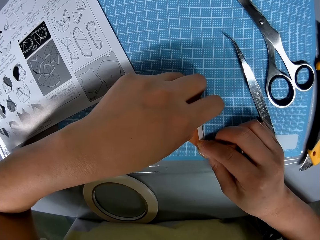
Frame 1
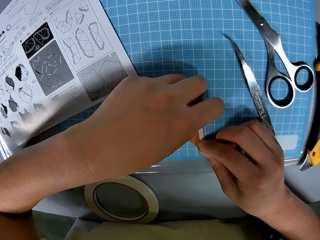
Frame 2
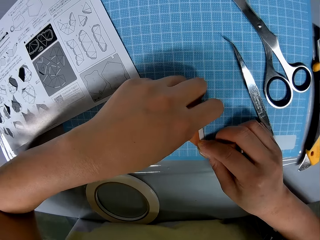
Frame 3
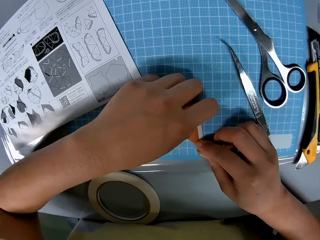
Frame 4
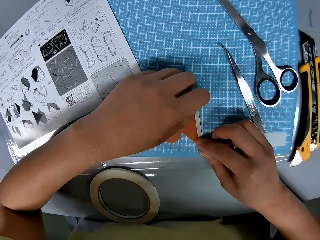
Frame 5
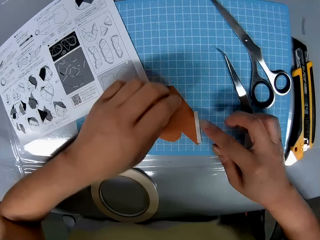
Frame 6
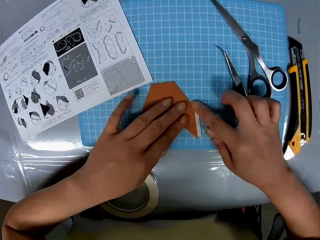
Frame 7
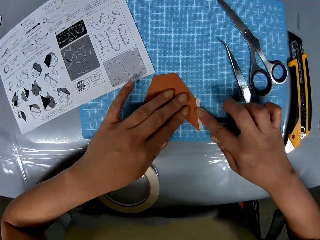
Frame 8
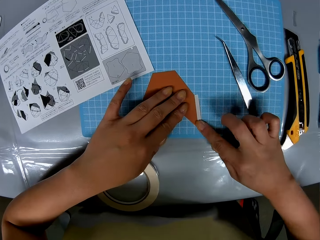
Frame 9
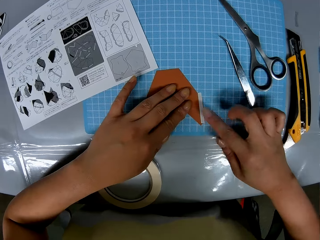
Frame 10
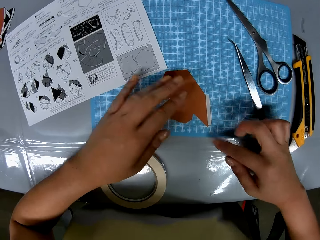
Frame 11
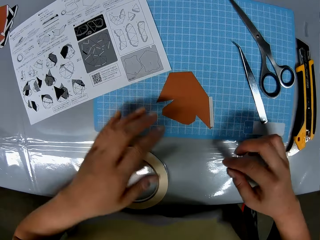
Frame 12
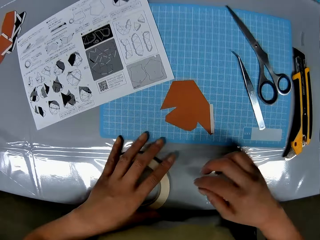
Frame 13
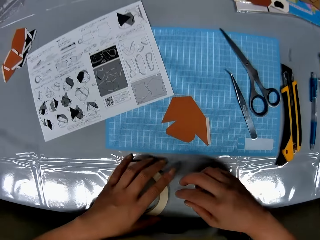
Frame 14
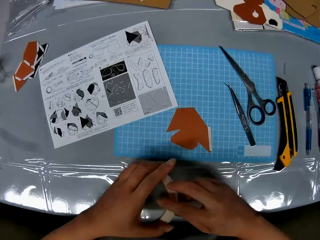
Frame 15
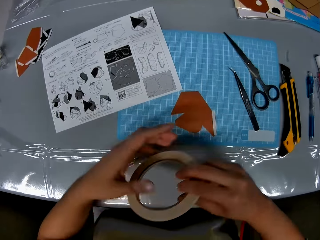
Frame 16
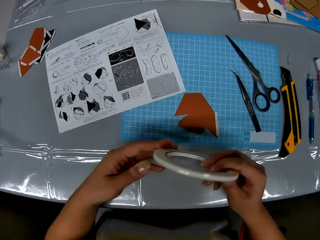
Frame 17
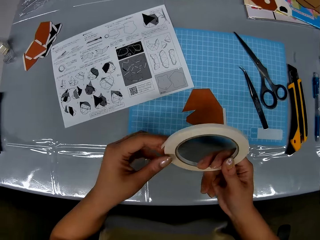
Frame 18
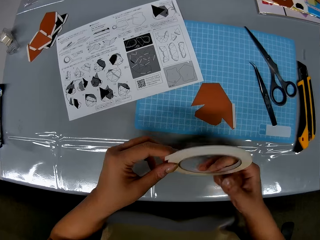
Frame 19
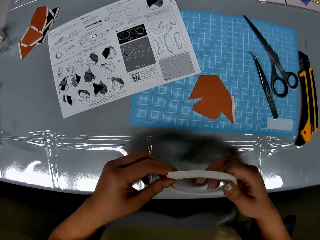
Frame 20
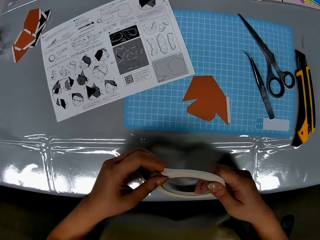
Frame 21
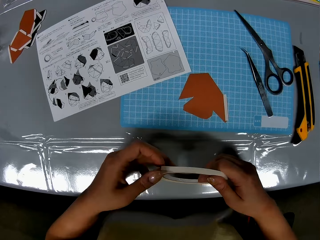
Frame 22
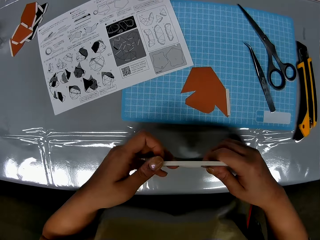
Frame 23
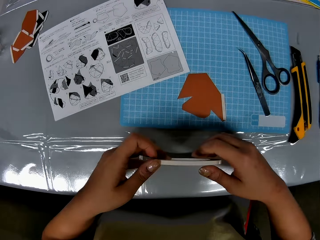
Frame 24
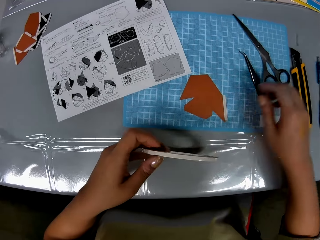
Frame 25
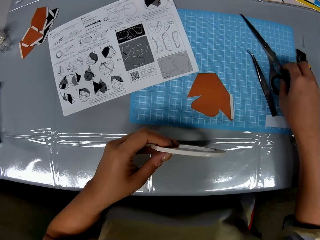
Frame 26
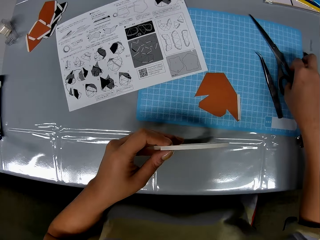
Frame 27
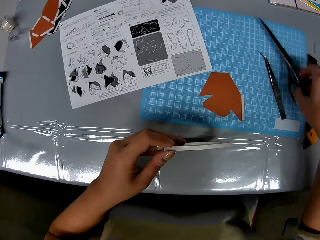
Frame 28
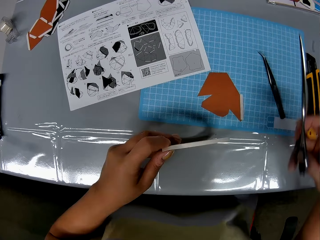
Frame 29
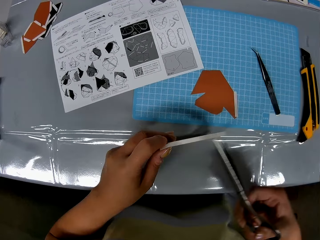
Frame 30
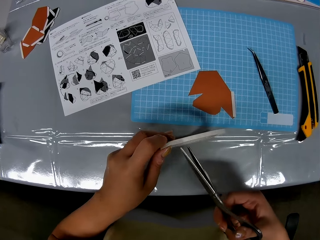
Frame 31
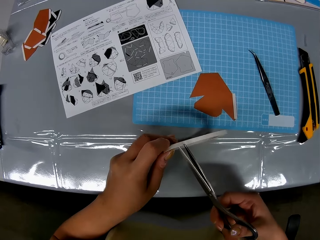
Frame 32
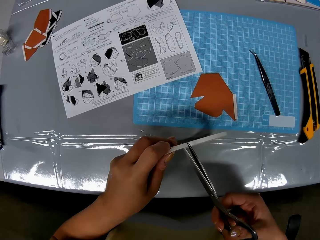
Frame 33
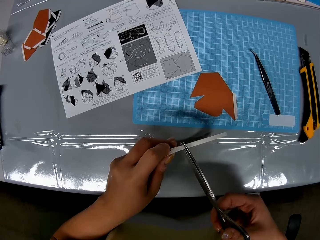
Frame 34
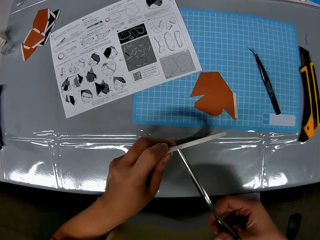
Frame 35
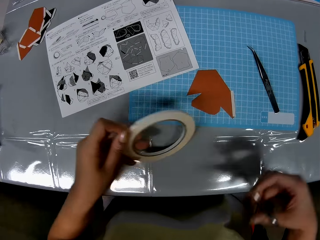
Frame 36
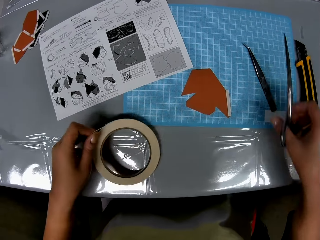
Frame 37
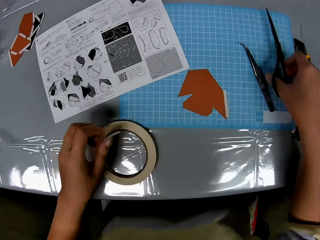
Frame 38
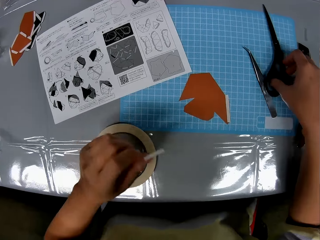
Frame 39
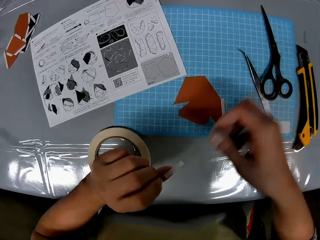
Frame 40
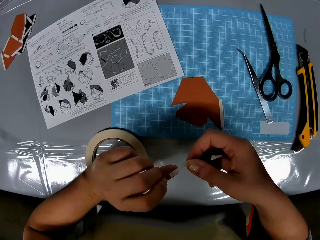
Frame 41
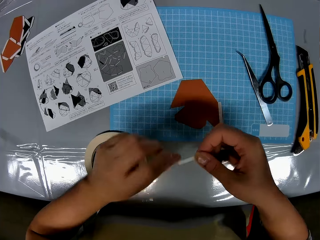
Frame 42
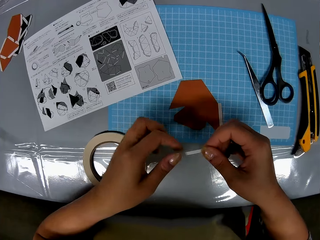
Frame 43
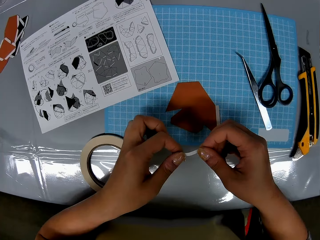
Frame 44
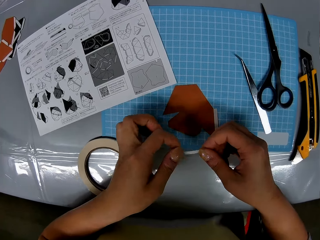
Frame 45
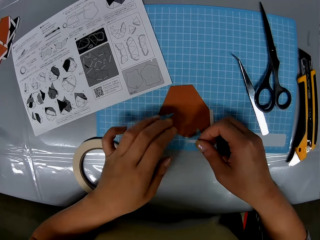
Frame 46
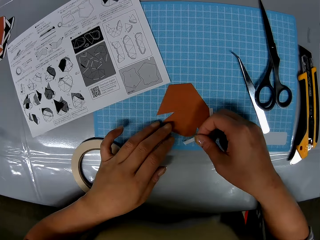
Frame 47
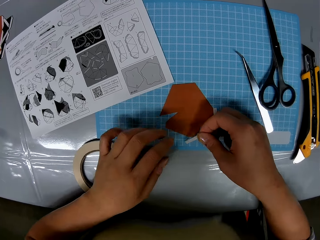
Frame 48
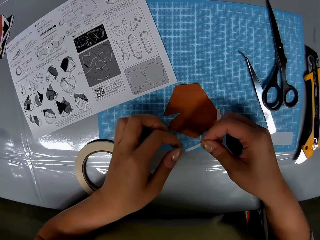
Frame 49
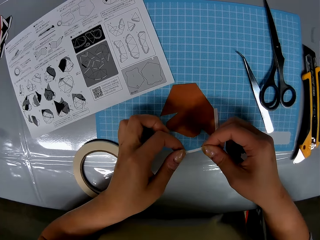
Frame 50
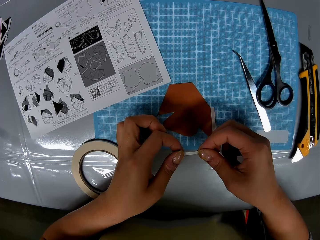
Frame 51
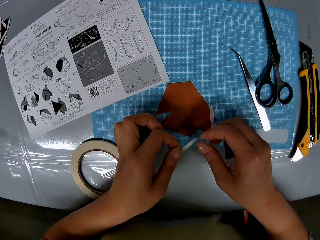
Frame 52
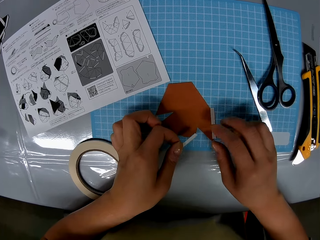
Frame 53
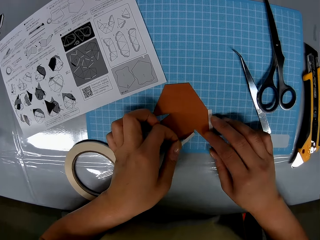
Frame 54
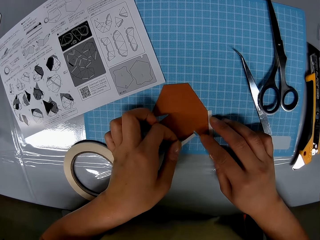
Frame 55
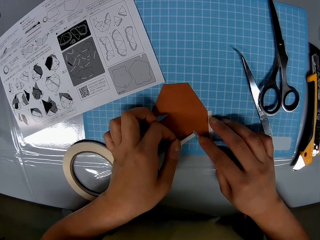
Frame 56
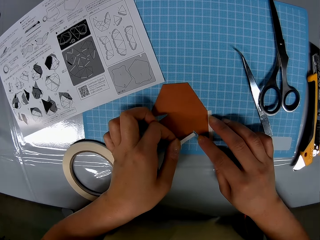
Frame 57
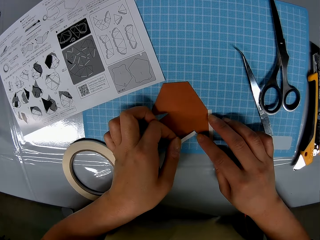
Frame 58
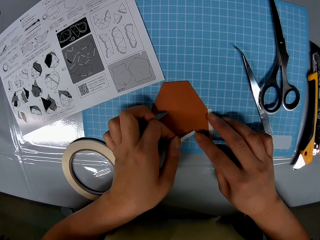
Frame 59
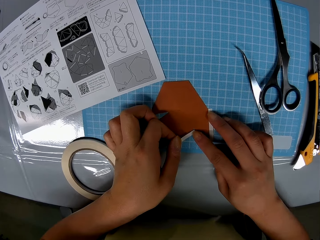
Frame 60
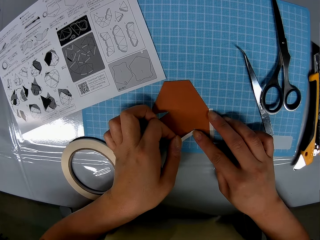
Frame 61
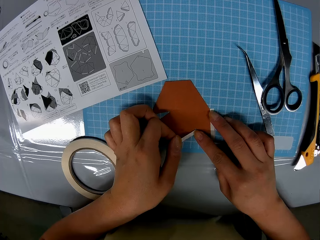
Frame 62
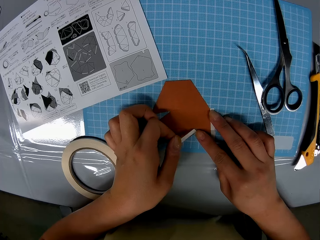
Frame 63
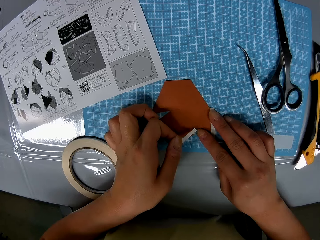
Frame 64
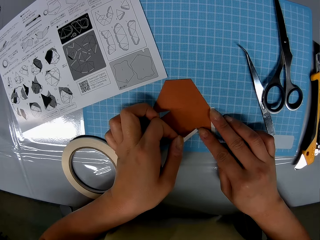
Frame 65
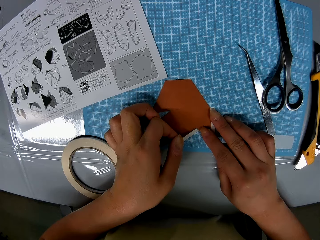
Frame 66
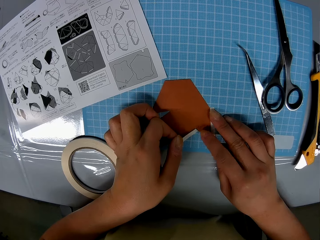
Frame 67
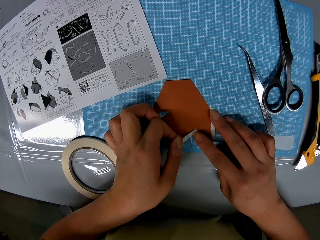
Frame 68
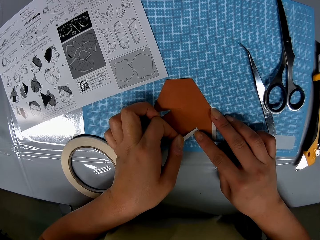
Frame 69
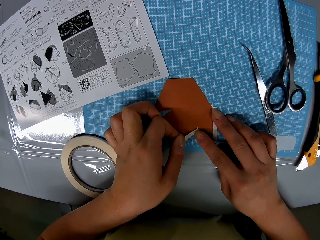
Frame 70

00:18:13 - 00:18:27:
The camera wearer sticks the masking tape on the model paper. She rubs the masking tape against the model paper. She picks up the cellophane tape from the table with her left hand. She loosens the cellophane tape with both hands. She picks up the scissors from the cutting sheet with her right hand. She cuts out a strip from the cellophane tape with the scissors. She drops the cellophane tape on the table with her left hand. She drops the scissors on the cutting sheet with her right hand. She rubs the strip of cellophane with both hands. She fixes the strip to the piece of paper with both hands.

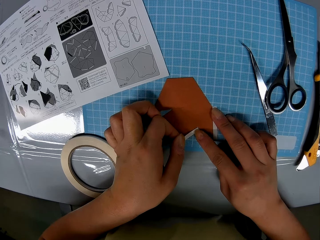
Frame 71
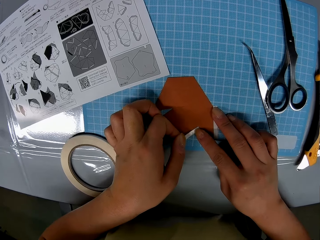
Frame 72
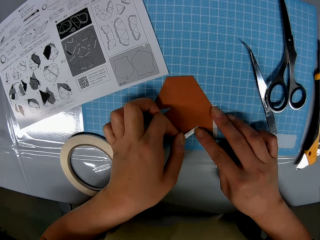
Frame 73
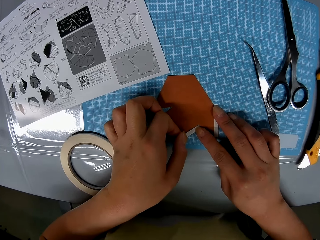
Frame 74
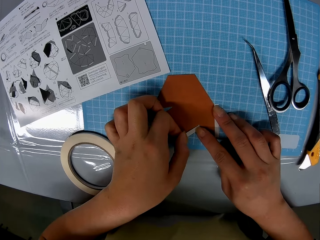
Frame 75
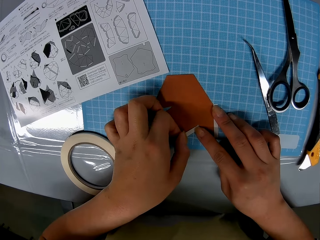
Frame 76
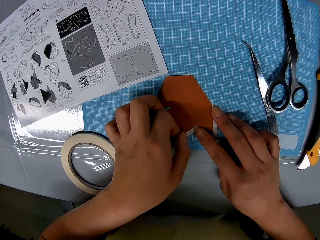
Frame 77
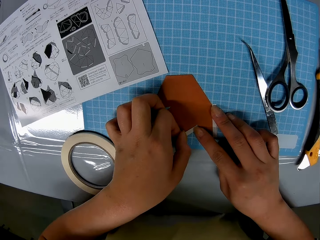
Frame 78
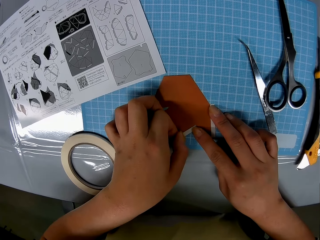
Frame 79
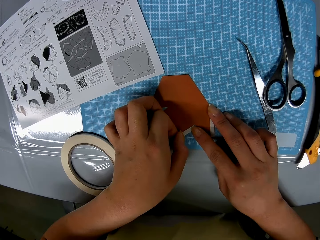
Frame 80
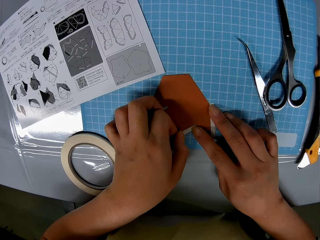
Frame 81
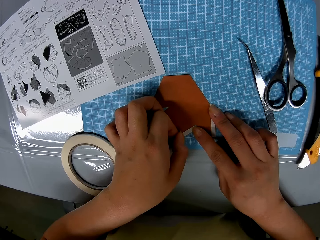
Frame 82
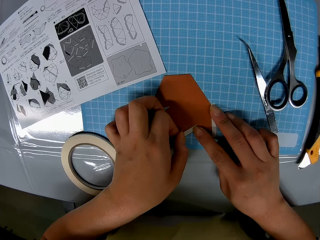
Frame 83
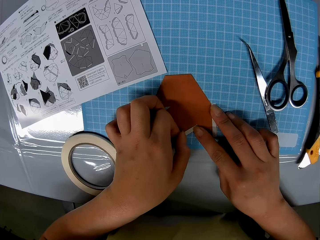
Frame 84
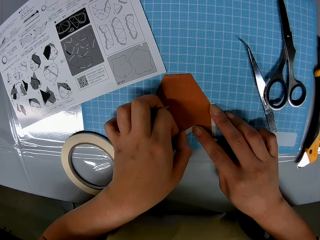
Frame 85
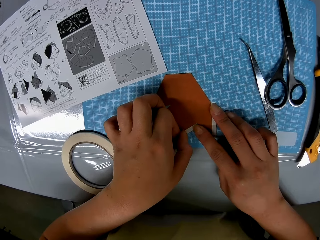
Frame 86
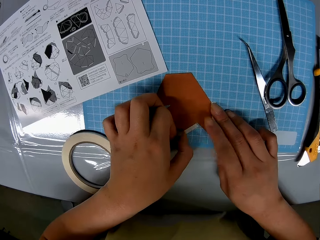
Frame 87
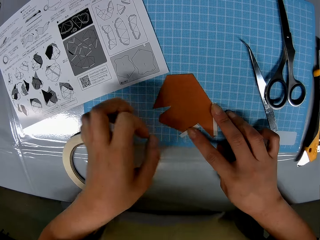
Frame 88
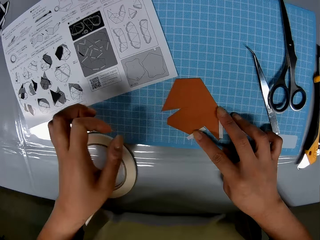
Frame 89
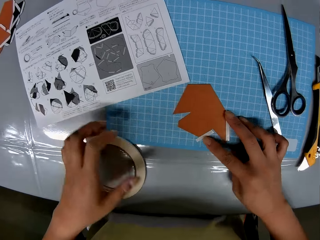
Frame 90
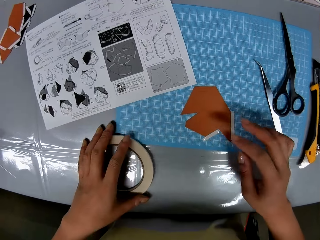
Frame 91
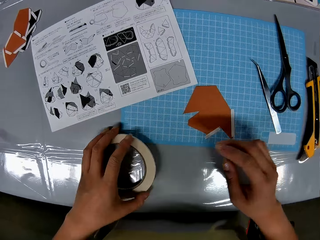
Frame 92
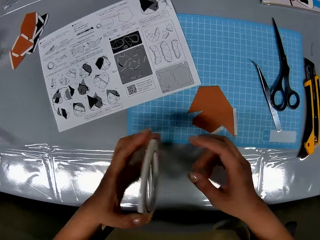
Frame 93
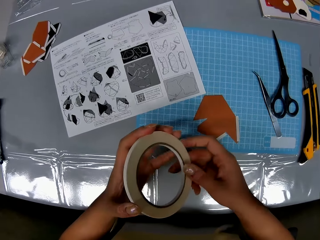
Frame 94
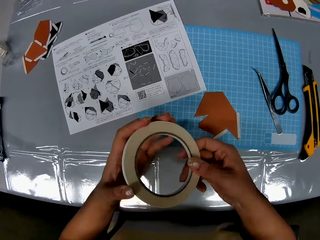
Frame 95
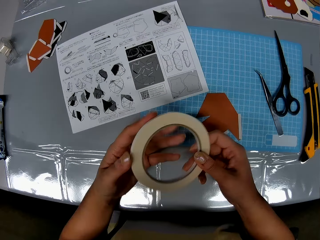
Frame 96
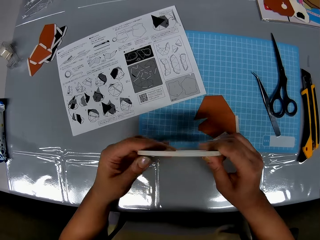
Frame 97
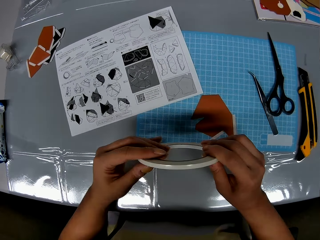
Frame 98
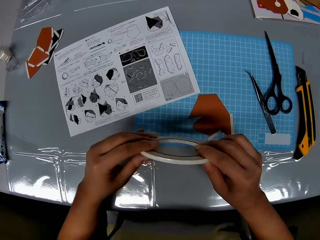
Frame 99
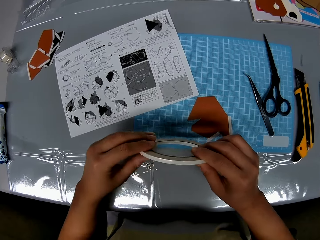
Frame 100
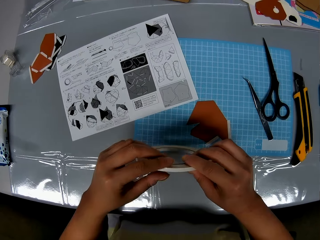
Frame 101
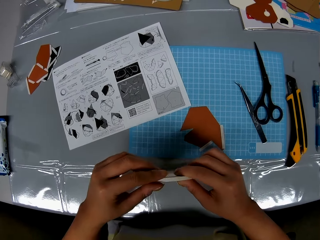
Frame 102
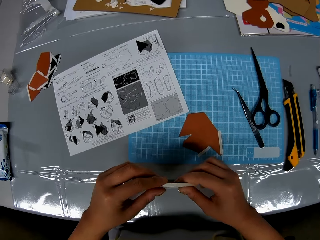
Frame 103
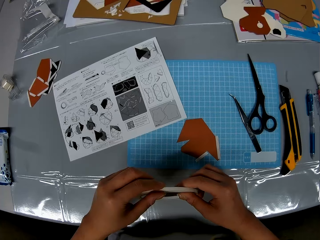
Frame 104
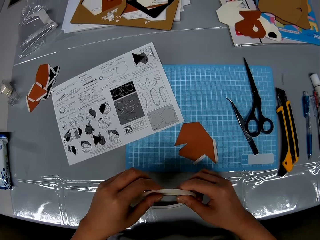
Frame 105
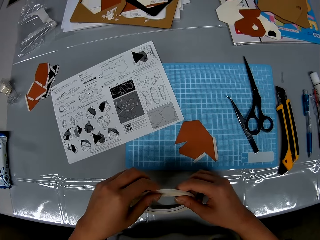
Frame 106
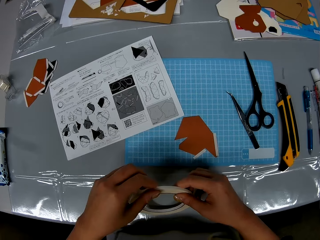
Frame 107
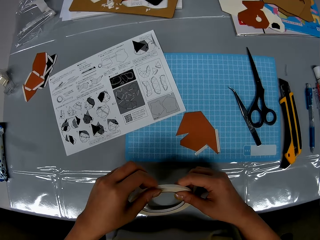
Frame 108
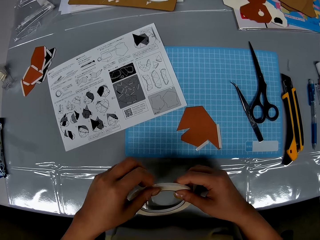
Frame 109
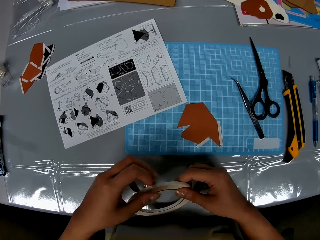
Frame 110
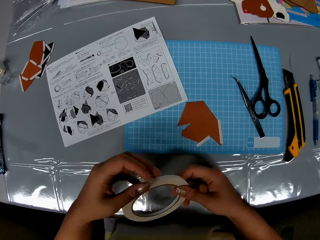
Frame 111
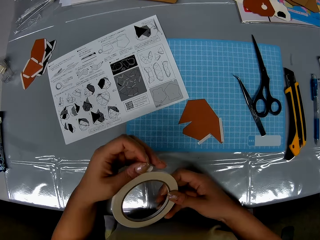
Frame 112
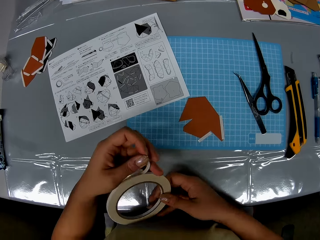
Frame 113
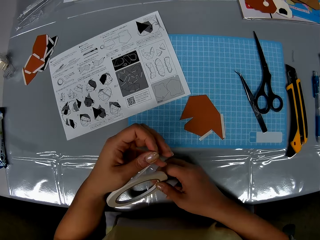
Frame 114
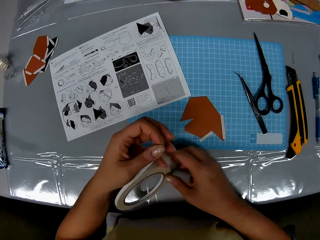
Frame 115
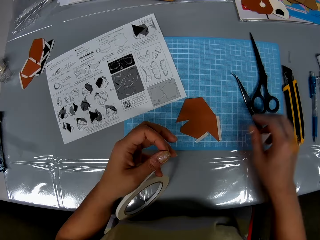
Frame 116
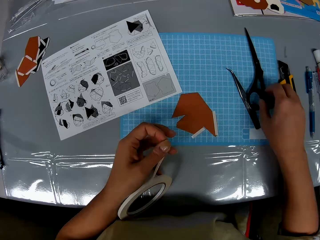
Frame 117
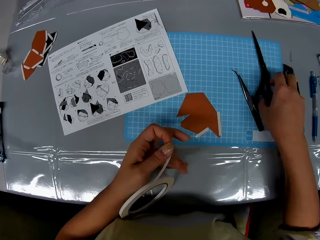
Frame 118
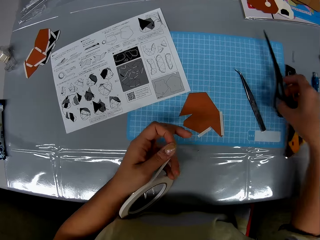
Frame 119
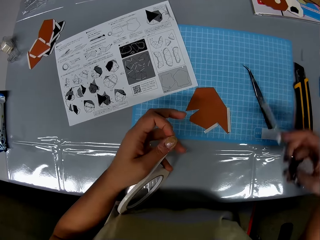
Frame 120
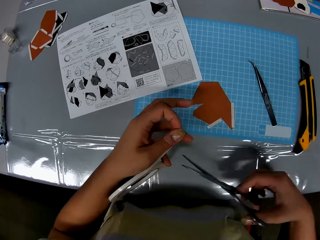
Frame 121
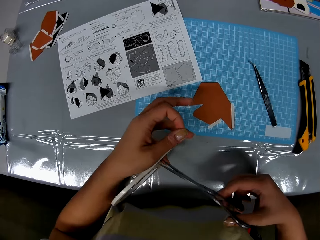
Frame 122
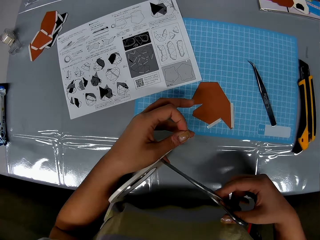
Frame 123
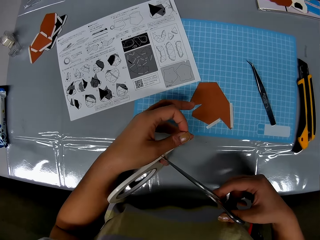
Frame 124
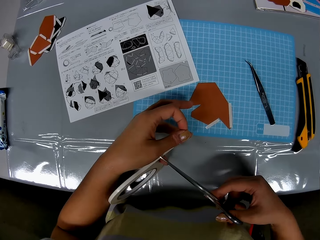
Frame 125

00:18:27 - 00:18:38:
The camera wearer picks up the cellophane tape from the table with her left hand. She loosens the cellophane tape with both hands. She picks up the scissors from the cutting sheet with her right hand. She cuts out a strip from the cellophane tape with the scissors.
